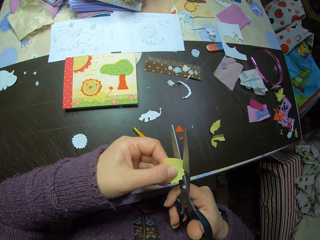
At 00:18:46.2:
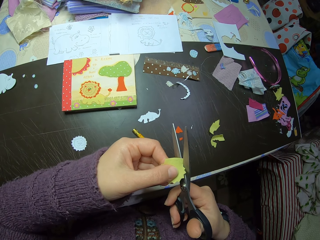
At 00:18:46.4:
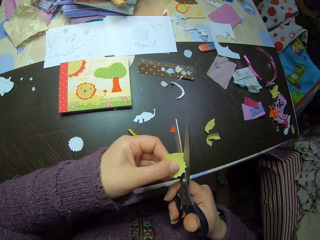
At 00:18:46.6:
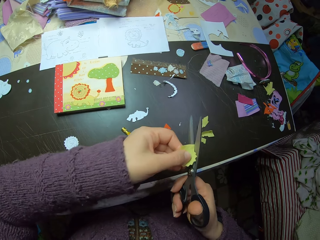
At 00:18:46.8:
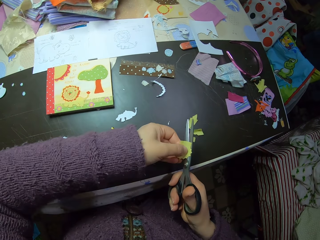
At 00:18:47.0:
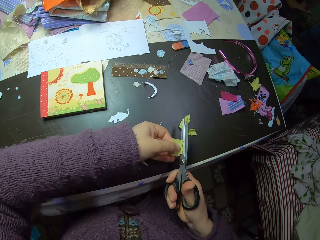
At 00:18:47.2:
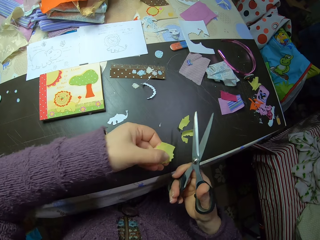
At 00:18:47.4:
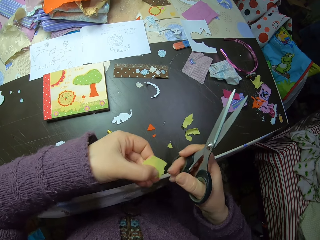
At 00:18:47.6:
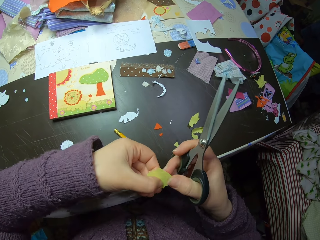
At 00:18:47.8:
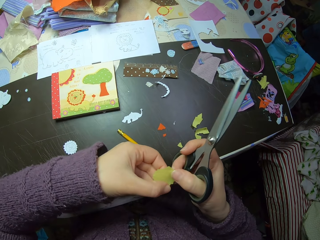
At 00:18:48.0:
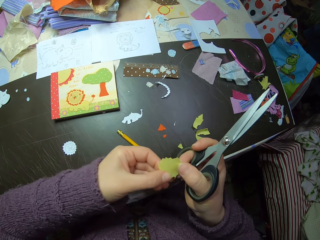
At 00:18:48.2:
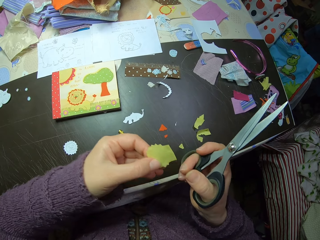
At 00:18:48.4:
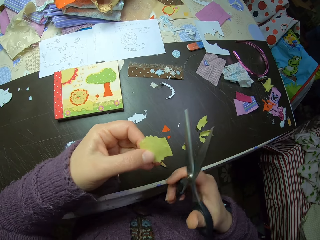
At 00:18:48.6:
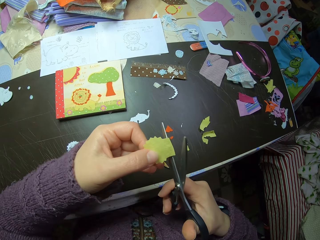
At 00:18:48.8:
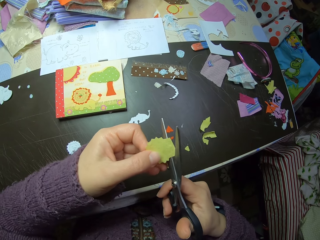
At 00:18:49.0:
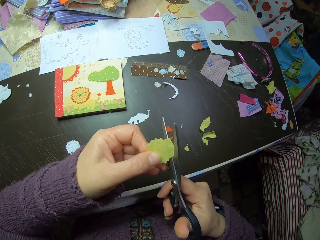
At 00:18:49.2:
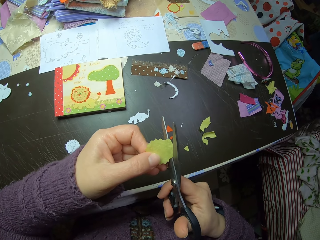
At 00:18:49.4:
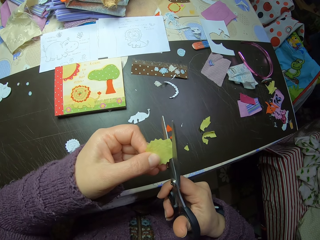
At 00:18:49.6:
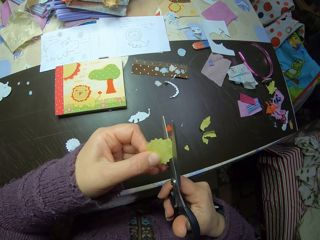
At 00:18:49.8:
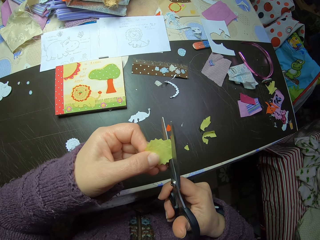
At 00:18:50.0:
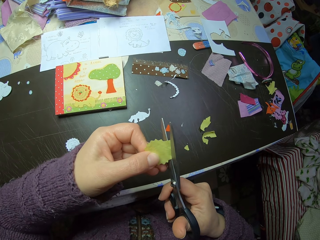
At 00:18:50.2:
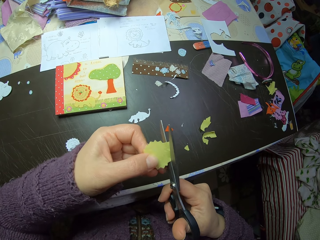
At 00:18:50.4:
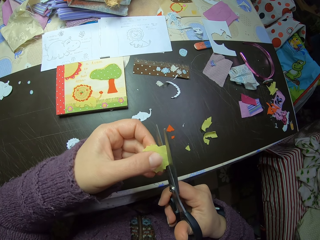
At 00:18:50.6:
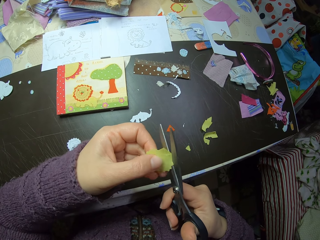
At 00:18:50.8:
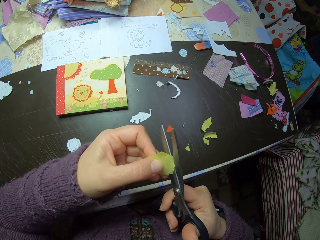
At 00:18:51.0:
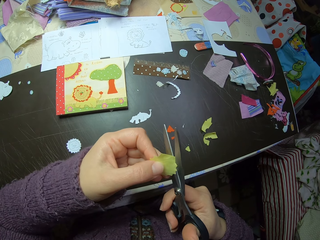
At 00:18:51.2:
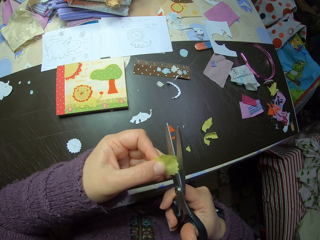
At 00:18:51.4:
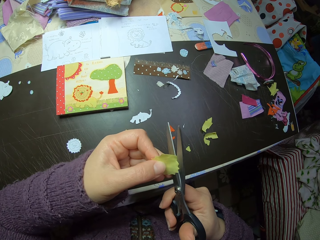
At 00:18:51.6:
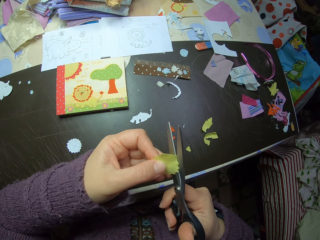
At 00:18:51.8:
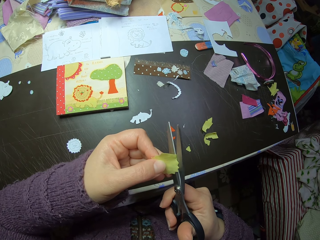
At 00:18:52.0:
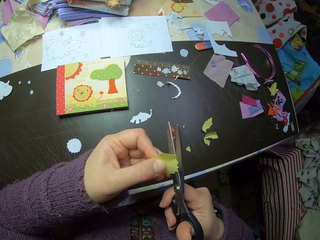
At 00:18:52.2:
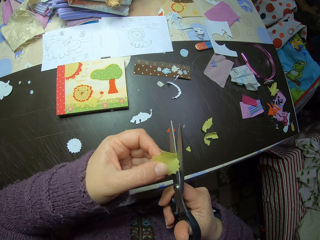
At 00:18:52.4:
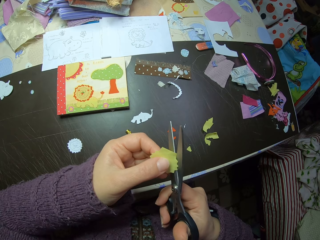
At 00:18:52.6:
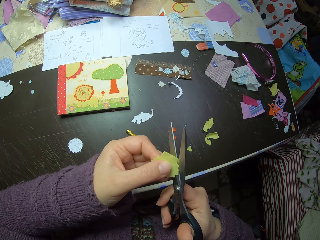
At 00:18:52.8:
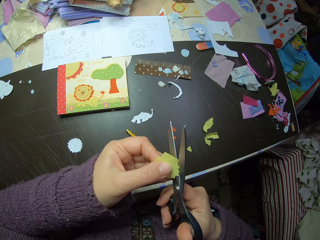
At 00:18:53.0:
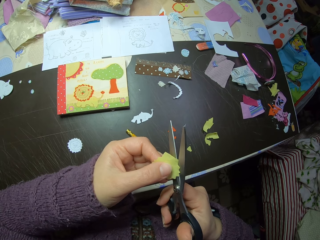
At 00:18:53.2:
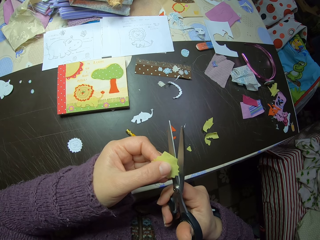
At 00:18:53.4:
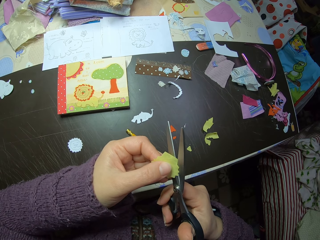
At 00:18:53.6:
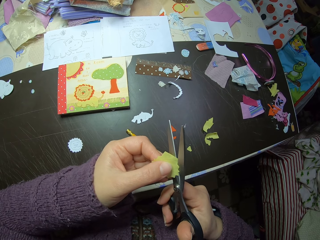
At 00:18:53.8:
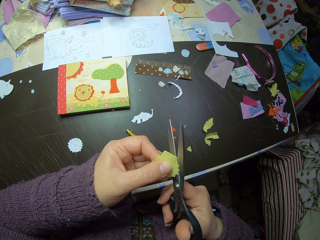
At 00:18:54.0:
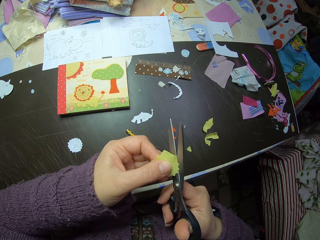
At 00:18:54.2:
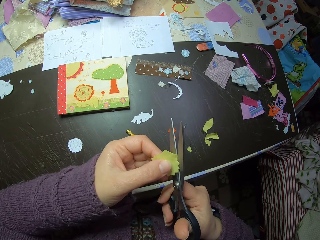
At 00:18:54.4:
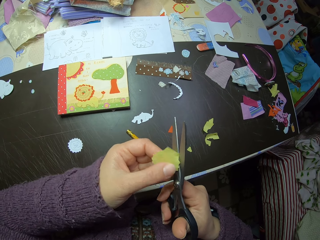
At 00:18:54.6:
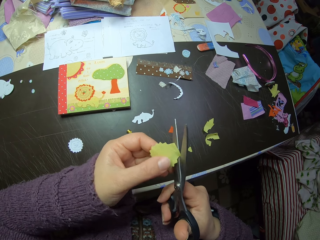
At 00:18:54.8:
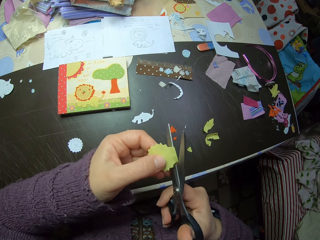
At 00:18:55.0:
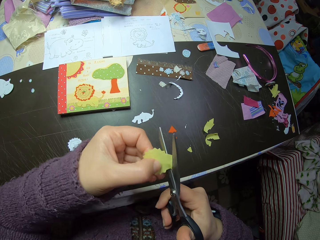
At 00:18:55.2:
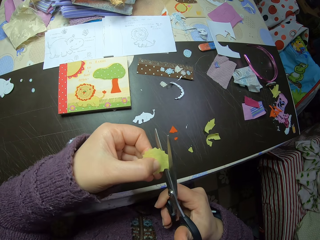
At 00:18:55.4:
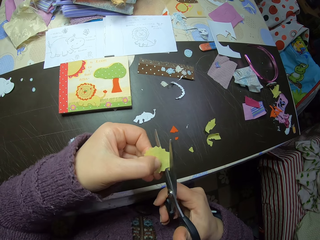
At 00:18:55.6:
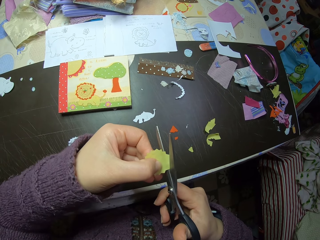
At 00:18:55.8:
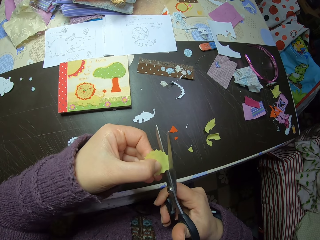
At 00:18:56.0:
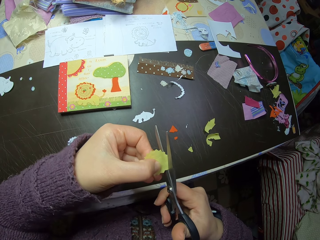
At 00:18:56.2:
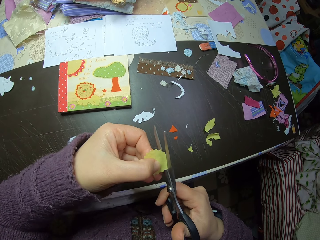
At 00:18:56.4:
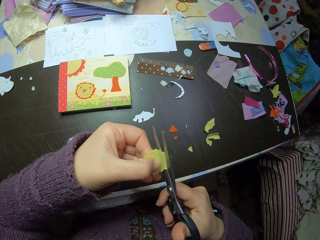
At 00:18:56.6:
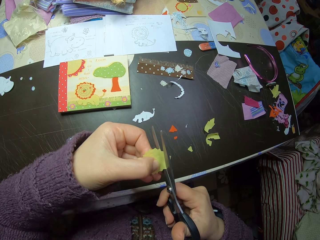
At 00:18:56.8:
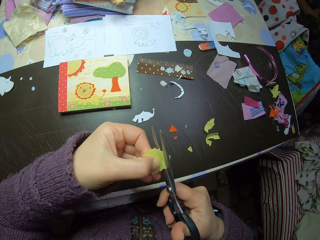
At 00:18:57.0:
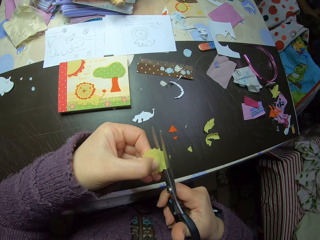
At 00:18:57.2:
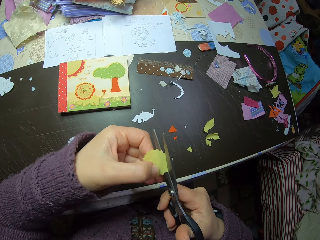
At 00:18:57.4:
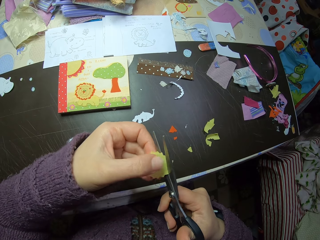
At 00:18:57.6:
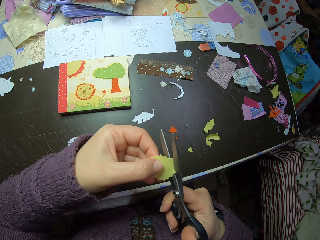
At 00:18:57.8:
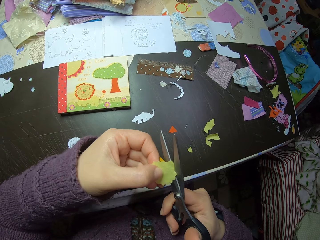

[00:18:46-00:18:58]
The camera wearer drops a cut-out from the paper on the table. She adjusts the paper in her hand. She cuts the paper. She shapes the piece of paper.

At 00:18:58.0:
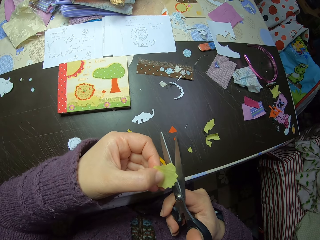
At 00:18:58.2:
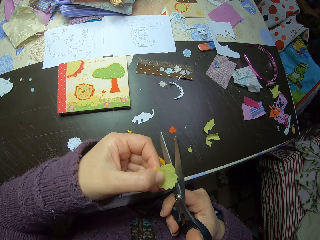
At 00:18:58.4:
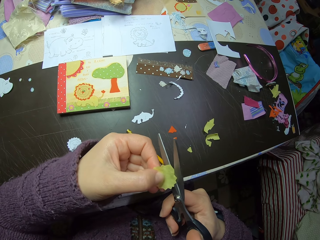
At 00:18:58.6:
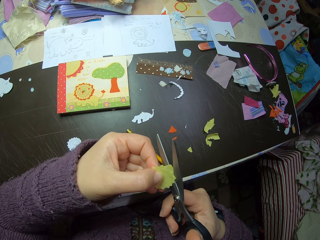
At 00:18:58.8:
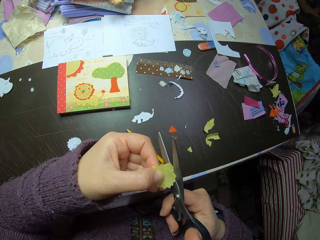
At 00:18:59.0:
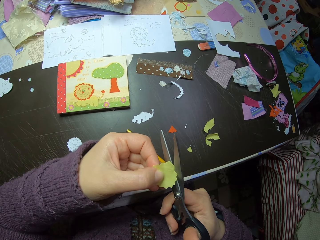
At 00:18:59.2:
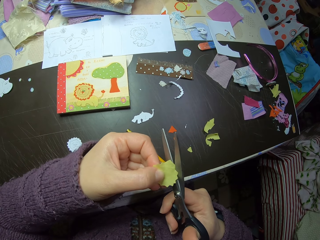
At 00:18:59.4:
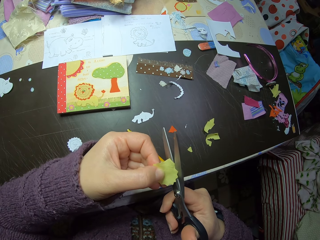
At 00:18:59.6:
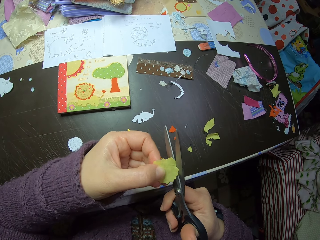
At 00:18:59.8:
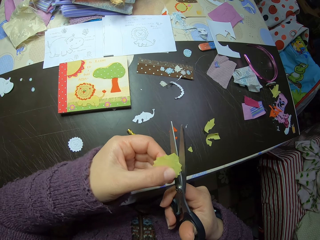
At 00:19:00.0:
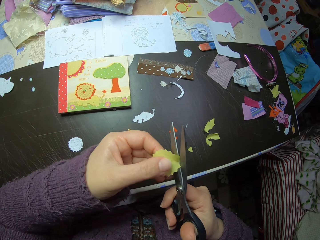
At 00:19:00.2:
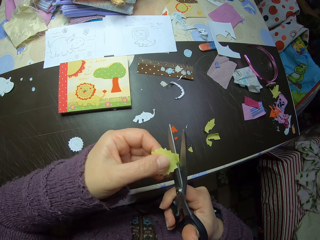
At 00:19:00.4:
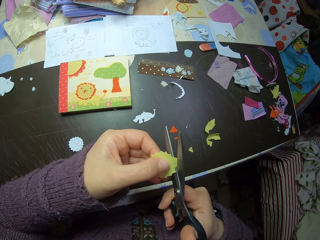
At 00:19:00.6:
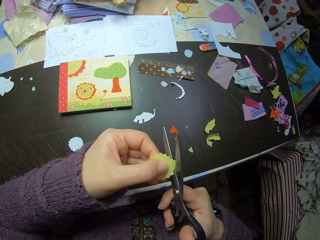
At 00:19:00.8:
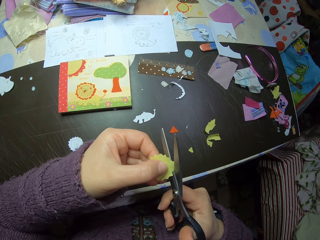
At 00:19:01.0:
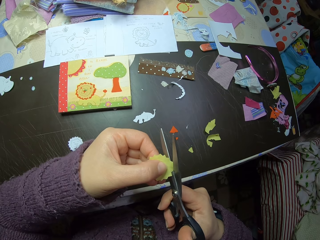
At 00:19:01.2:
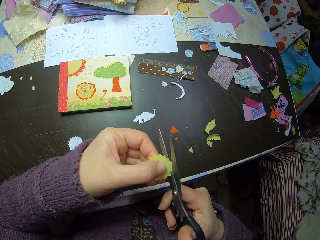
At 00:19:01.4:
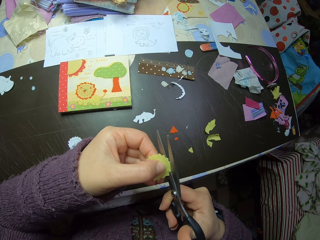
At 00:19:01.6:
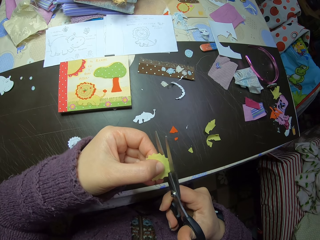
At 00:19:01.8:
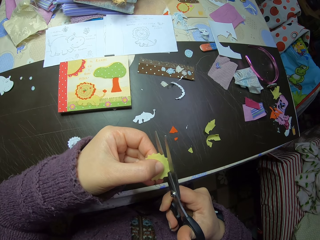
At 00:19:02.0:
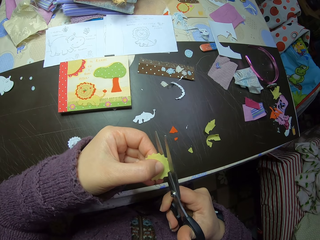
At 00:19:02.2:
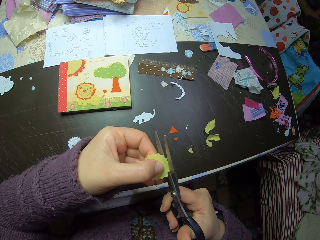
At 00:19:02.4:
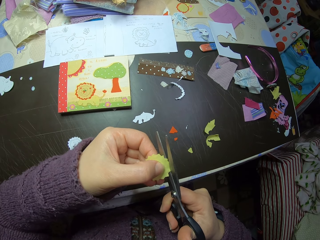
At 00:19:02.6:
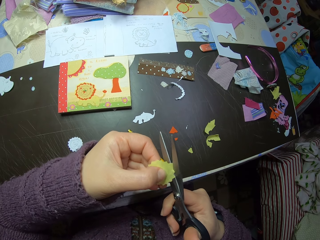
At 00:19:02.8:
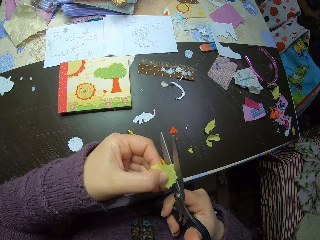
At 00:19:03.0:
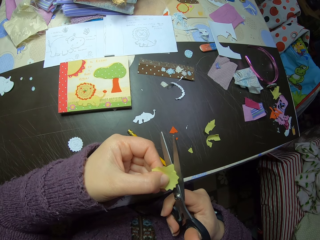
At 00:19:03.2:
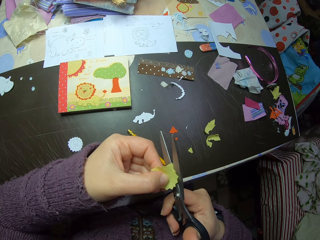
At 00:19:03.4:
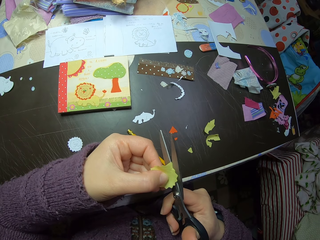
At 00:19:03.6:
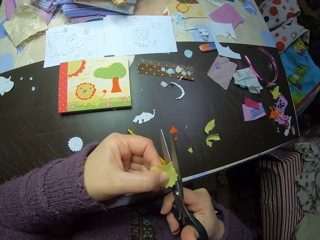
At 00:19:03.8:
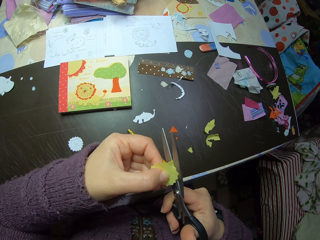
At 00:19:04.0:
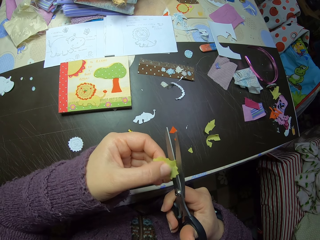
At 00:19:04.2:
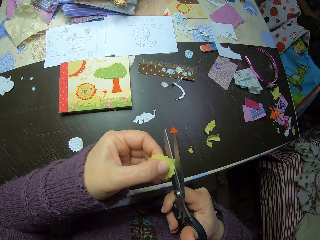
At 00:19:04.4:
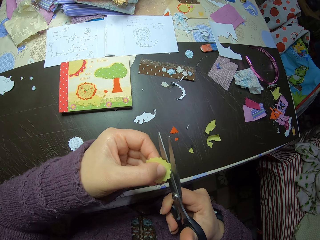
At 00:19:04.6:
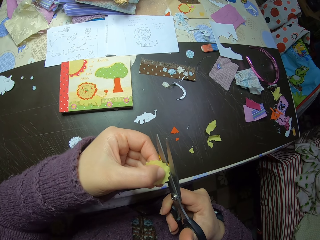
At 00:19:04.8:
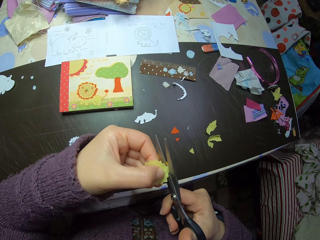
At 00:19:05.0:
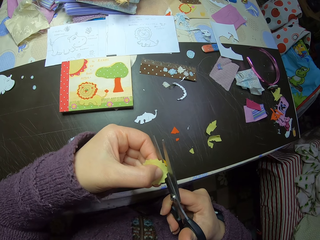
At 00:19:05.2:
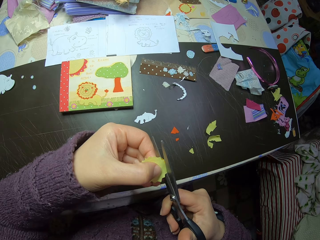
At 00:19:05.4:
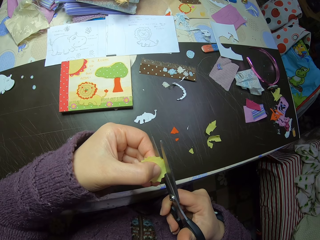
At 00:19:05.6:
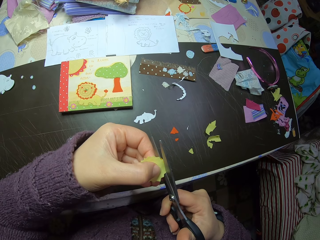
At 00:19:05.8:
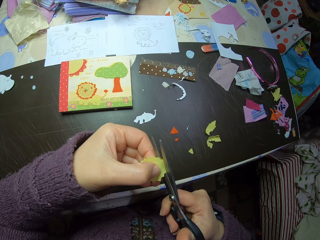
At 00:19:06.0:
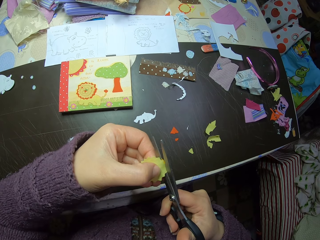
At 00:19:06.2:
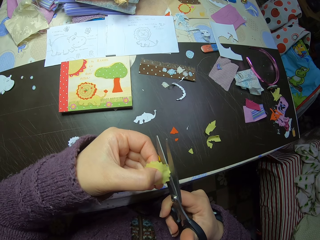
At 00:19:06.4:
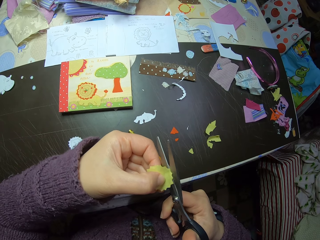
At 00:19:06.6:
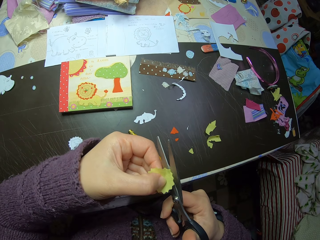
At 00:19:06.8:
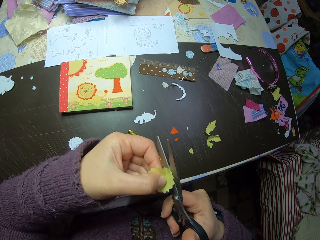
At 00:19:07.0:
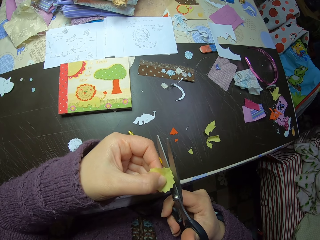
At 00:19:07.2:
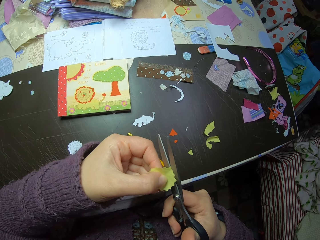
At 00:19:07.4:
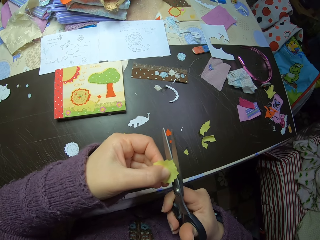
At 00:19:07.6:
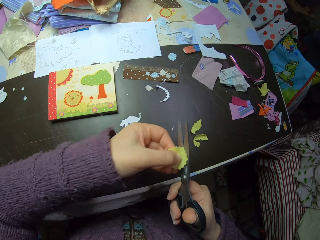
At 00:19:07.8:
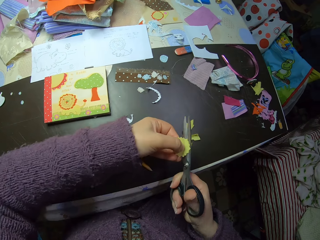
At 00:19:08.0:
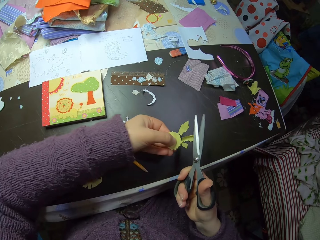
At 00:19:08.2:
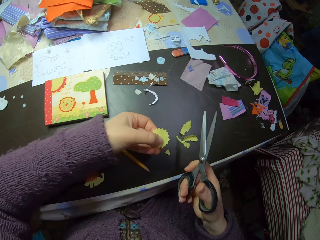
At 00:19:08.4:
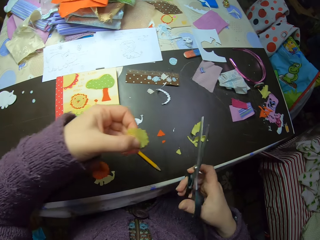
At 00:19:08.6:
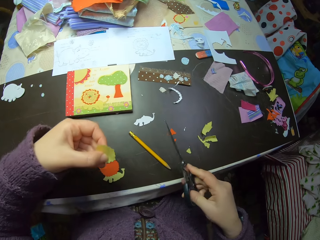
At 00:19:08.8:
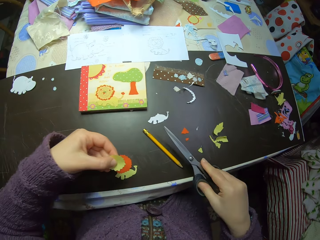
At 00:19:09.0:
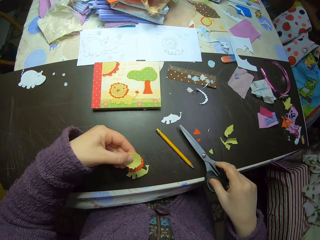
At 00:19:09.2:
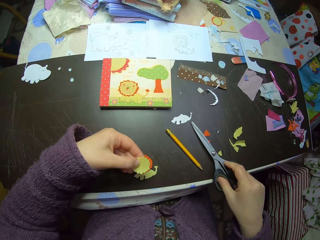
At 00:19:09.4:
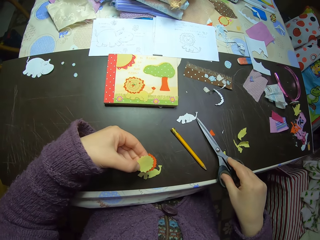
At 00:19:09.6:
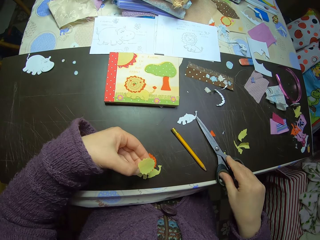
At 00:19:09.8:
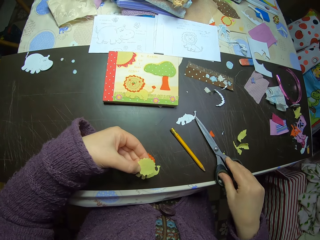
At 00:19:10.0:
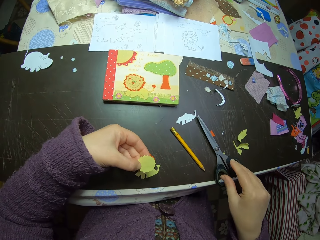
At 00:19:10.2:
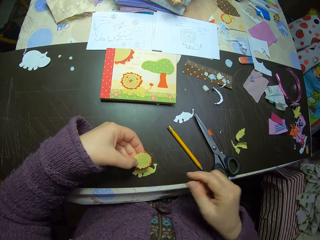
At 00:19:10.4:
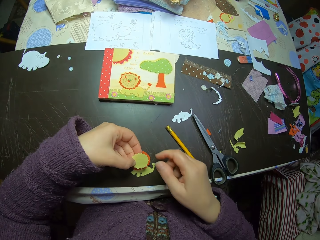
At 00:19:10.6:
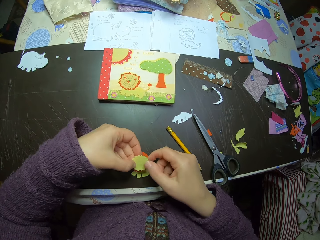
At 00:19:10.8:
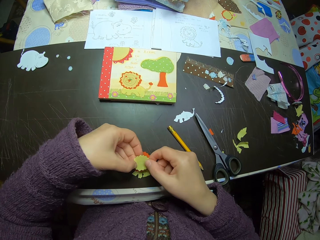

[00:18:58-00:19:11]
The camera wearer drops a cut-out from the paper on the table. They put the scissors on the table.
